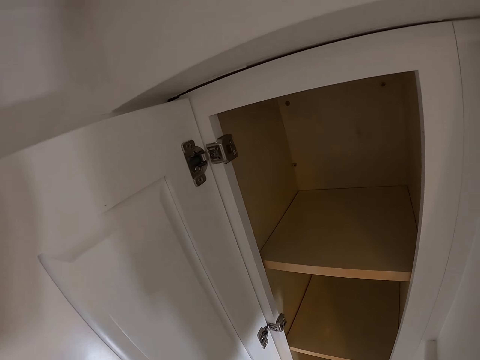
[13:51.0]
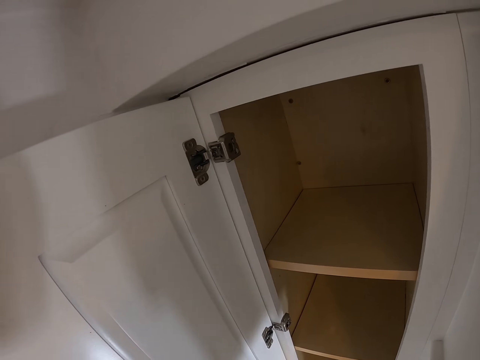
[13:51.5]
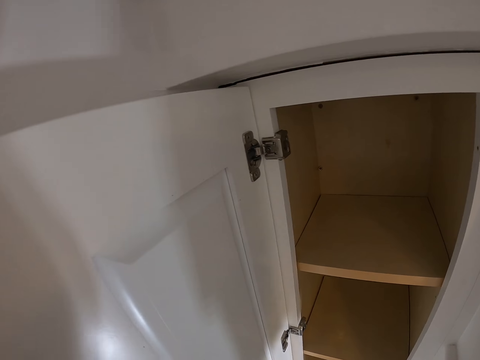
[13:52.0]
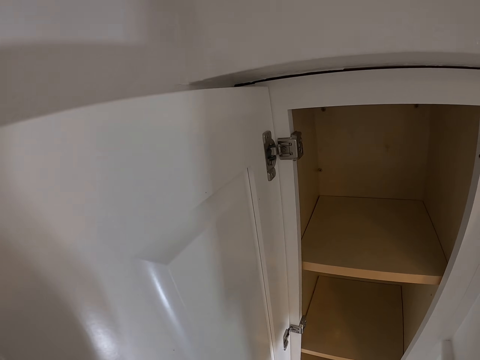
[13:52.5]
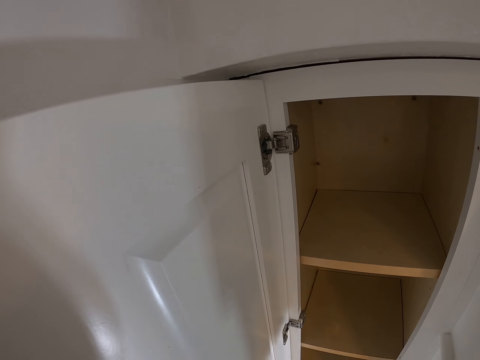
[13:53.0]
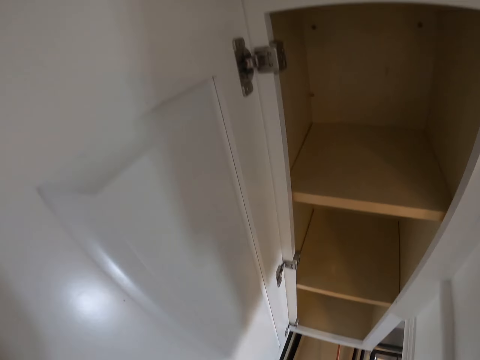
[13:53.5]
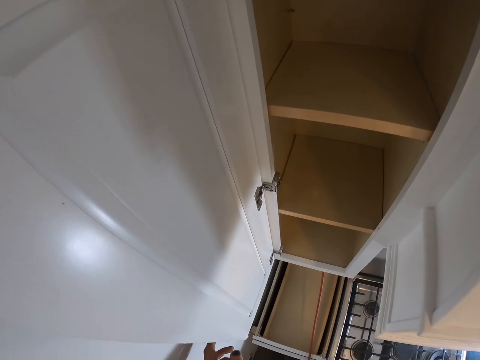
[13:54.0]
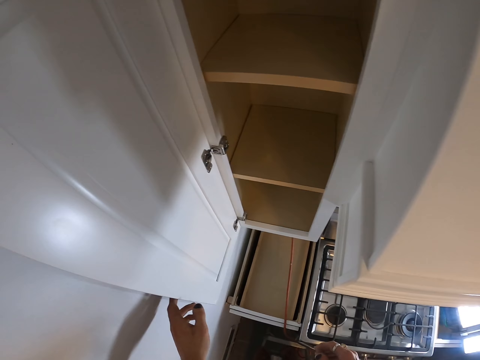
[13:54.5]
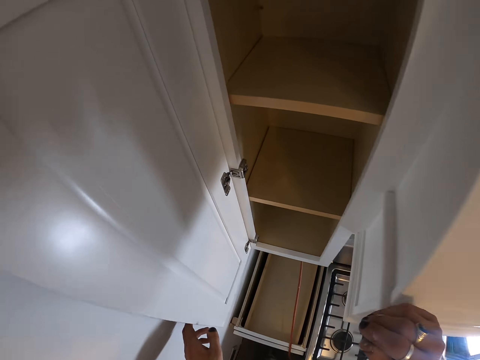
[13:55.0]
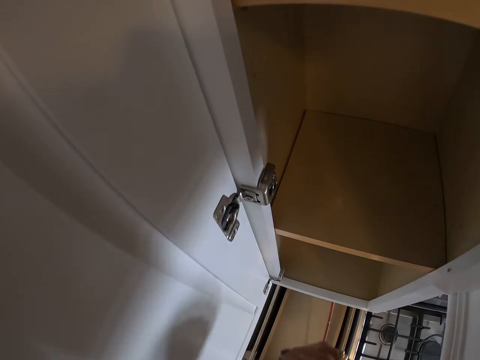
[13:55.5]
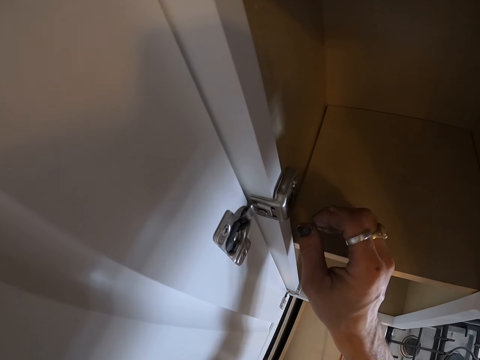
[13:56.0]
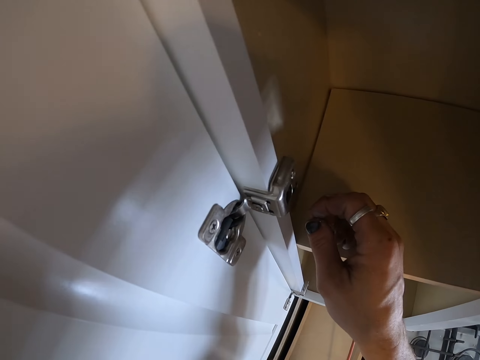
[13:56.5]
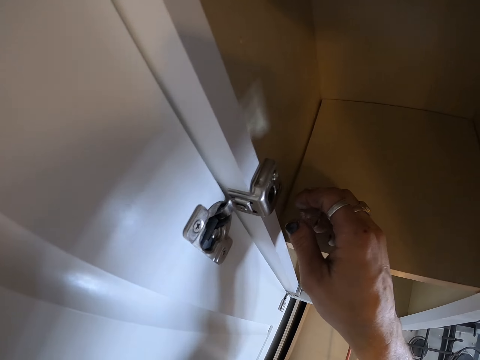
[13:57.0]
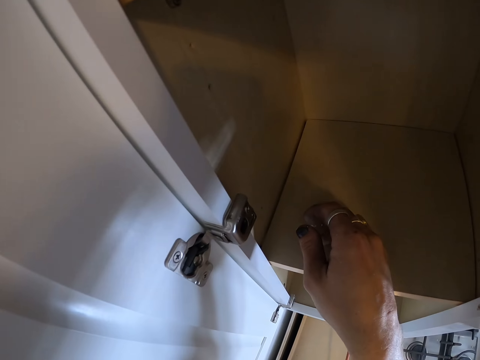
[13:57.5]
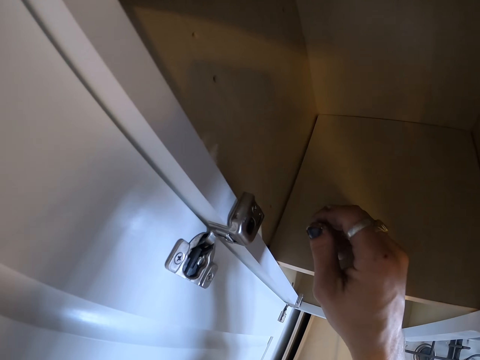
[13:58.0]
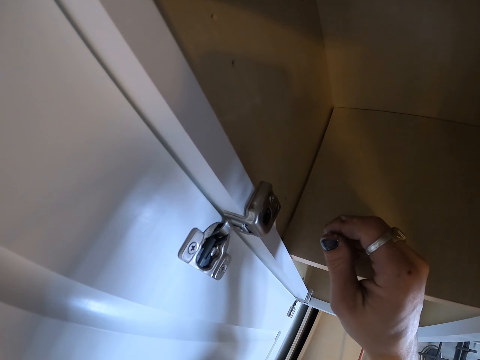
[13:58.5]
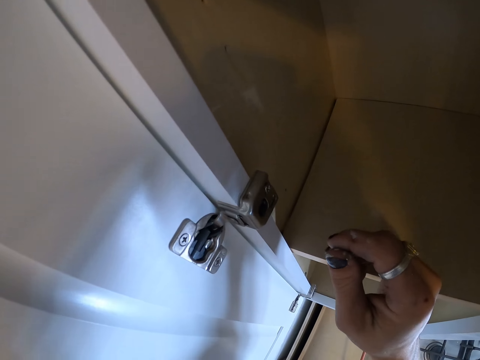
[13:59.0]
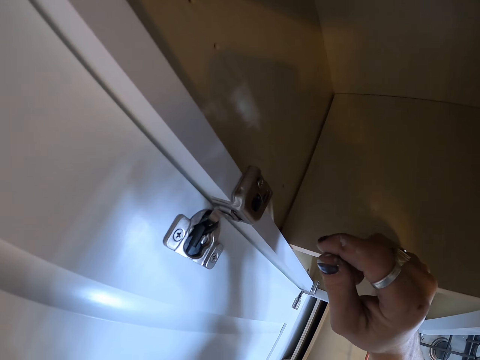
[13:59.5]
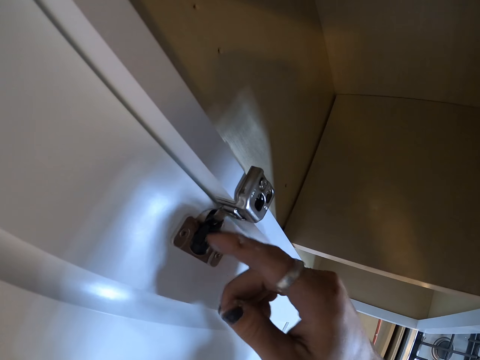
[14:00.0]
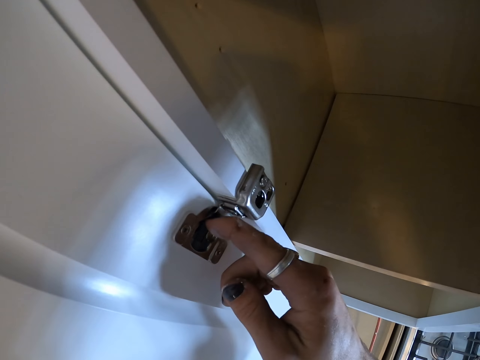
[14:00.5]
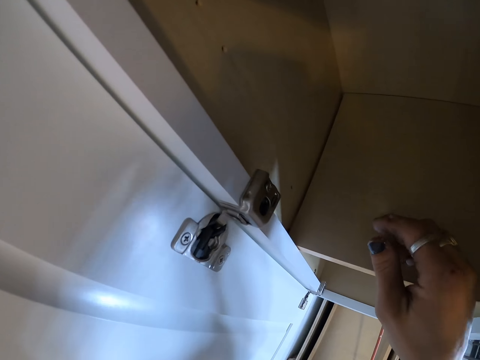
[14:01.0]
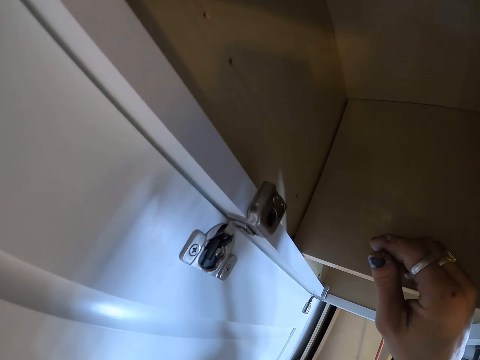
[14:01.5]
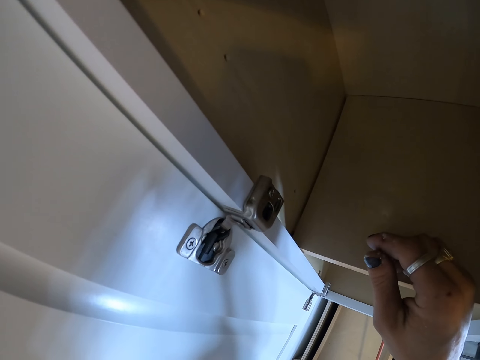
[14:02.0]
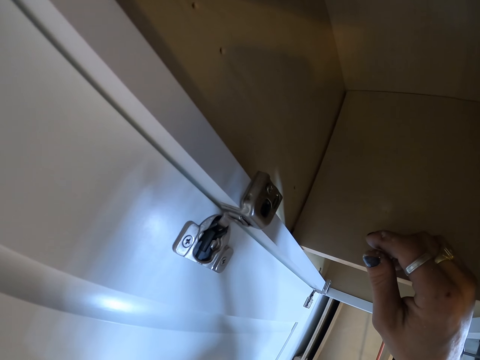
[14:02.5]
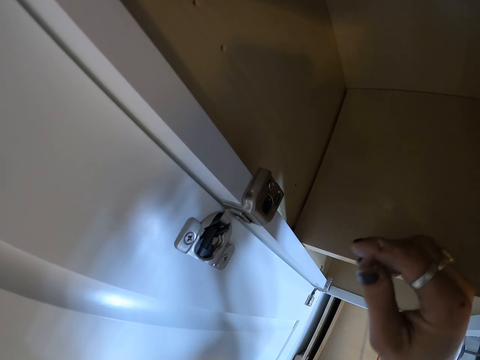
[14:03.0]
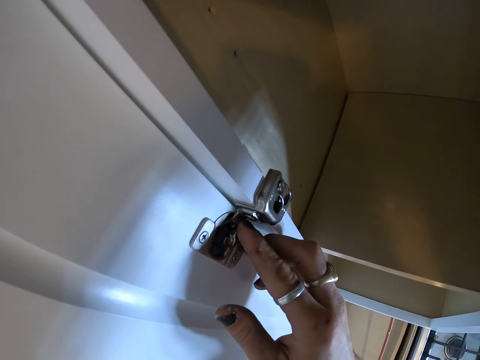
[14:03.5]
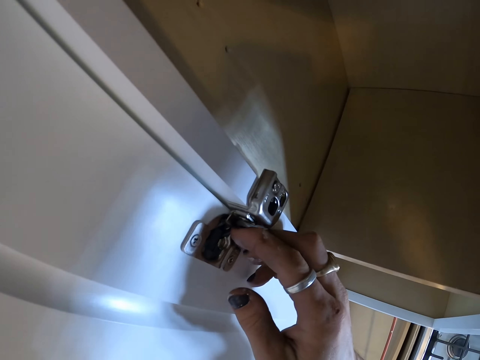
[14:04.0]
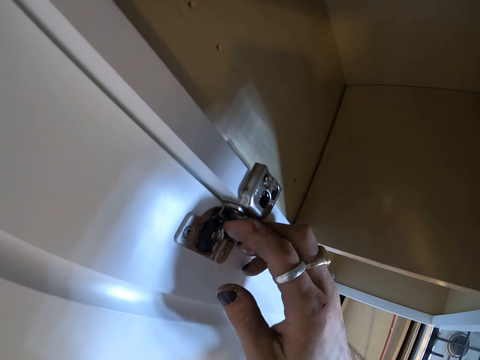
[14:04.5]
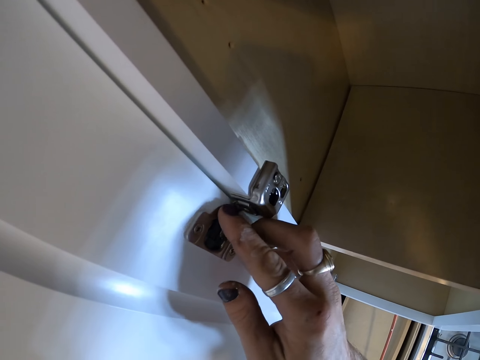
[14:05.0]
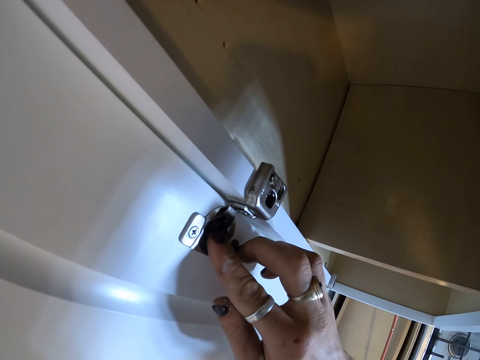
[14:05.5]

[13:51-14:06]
The camera wearer touches a cabinet swing latch.

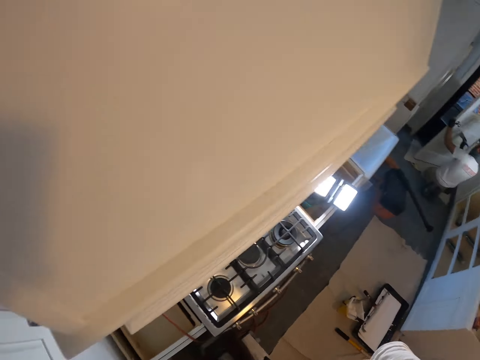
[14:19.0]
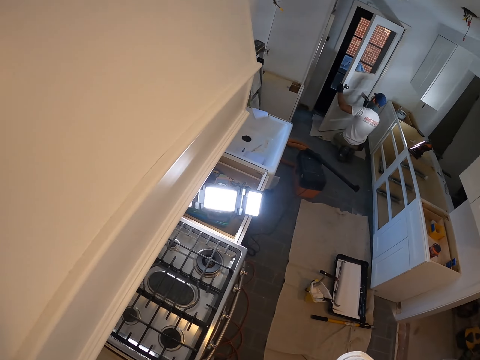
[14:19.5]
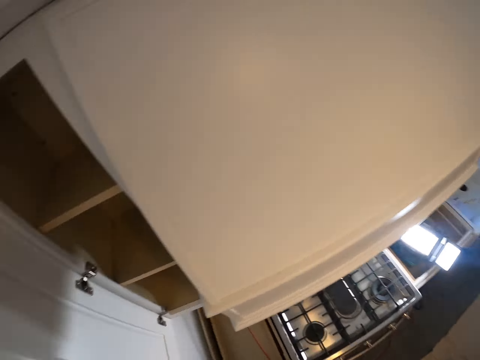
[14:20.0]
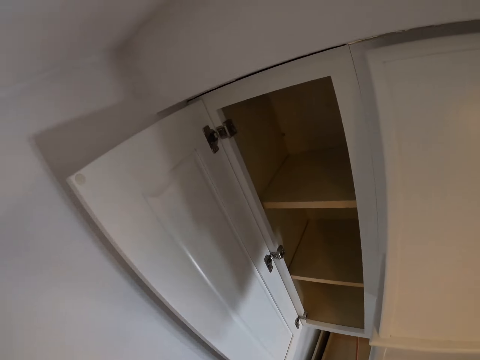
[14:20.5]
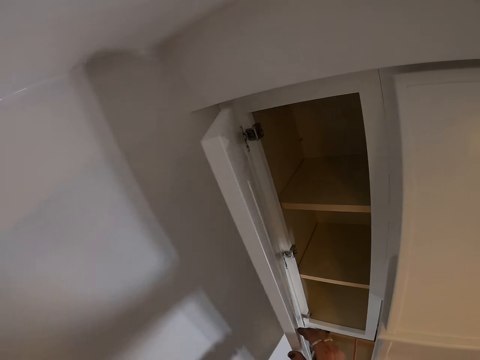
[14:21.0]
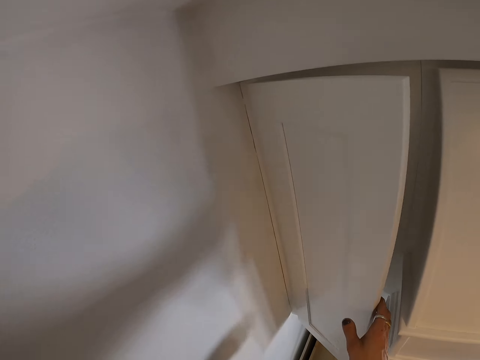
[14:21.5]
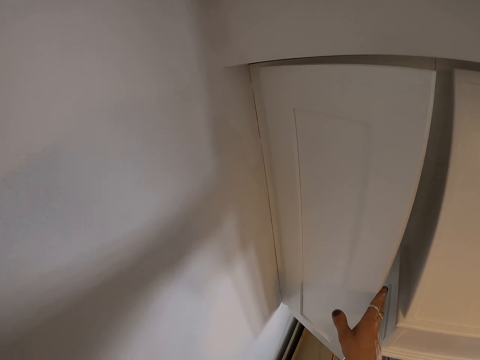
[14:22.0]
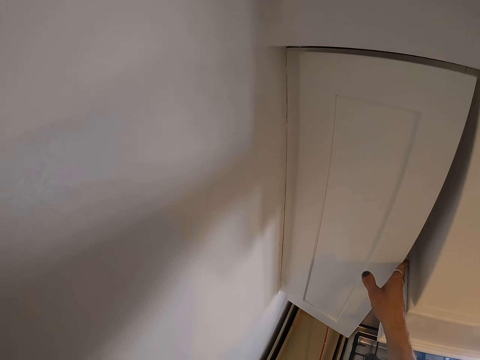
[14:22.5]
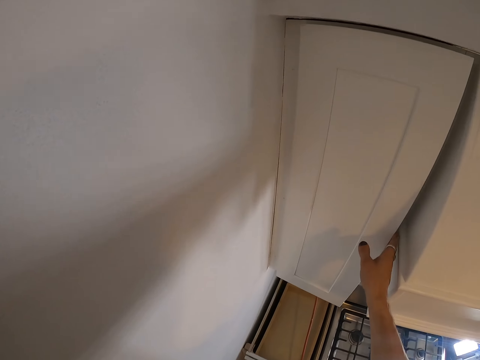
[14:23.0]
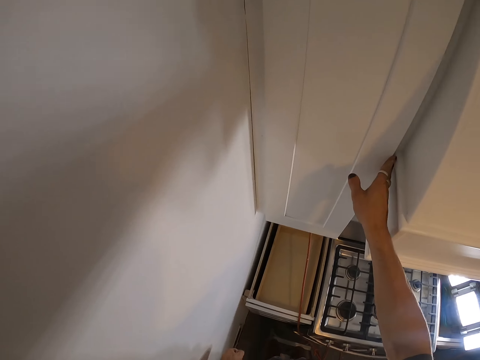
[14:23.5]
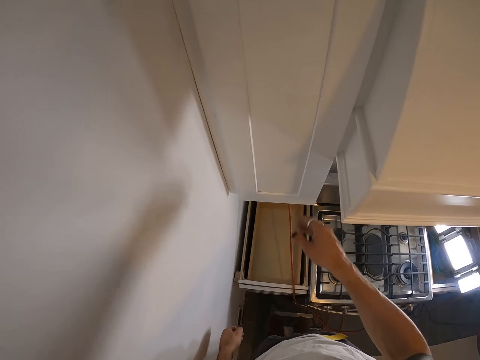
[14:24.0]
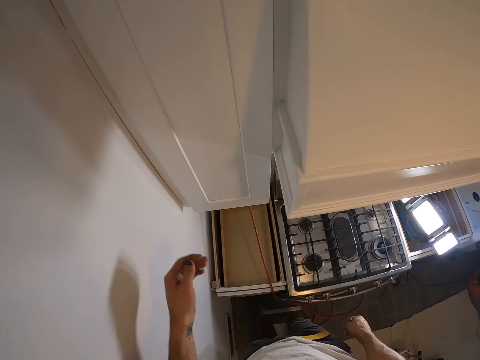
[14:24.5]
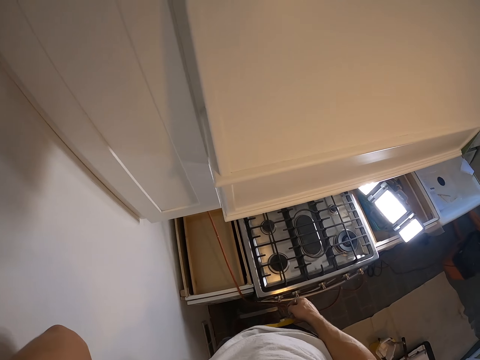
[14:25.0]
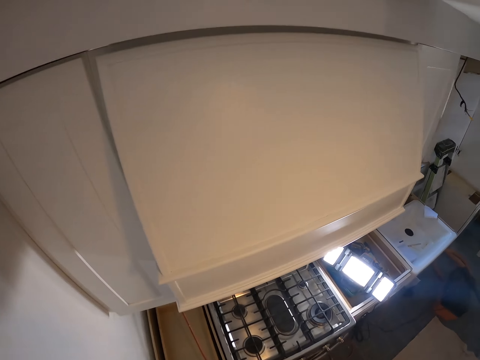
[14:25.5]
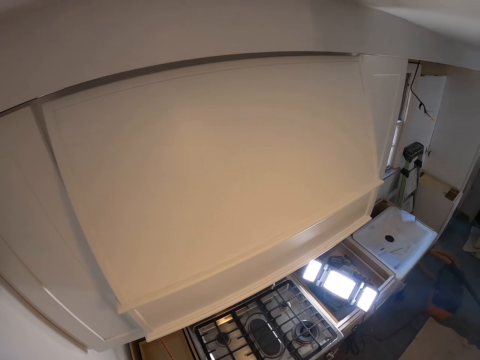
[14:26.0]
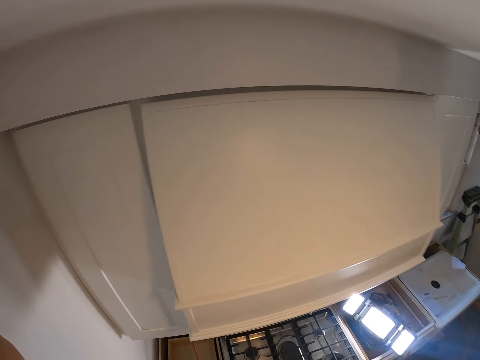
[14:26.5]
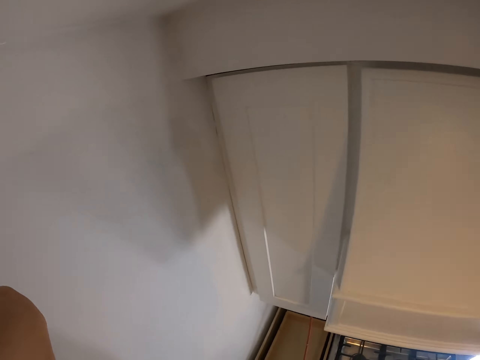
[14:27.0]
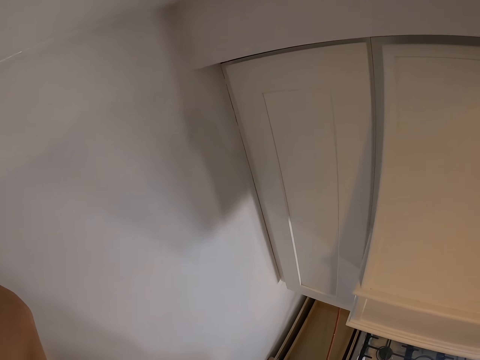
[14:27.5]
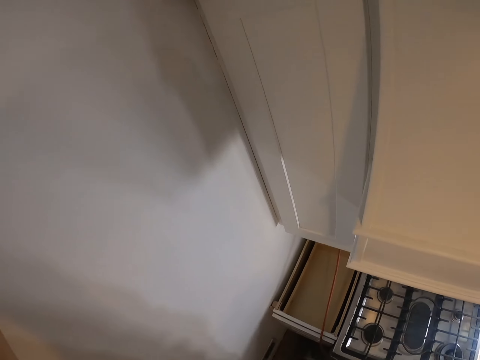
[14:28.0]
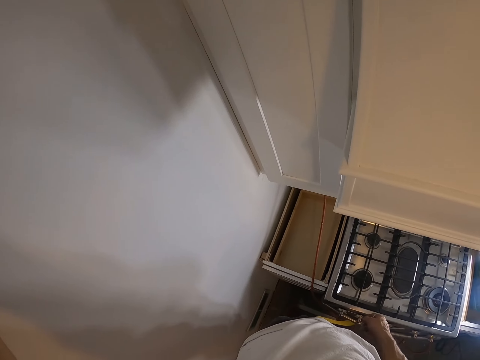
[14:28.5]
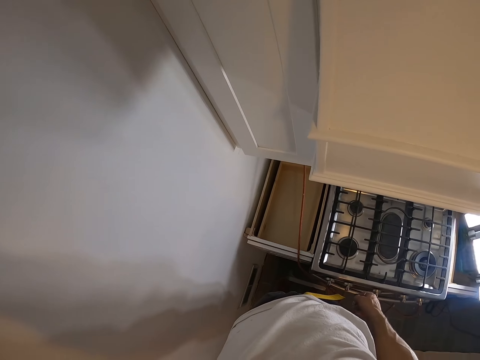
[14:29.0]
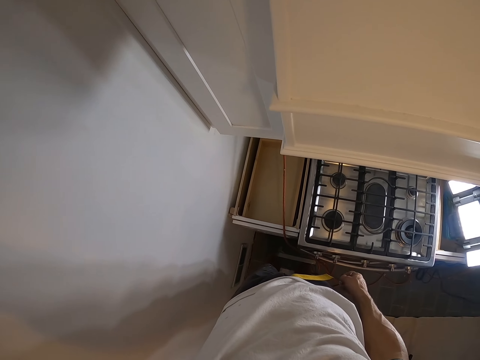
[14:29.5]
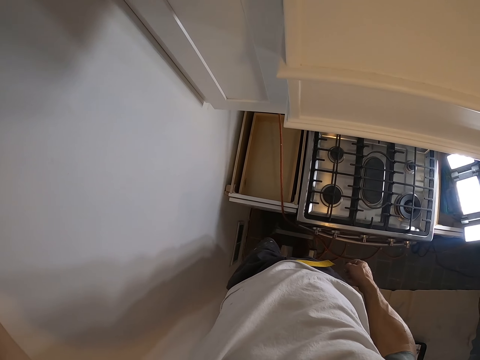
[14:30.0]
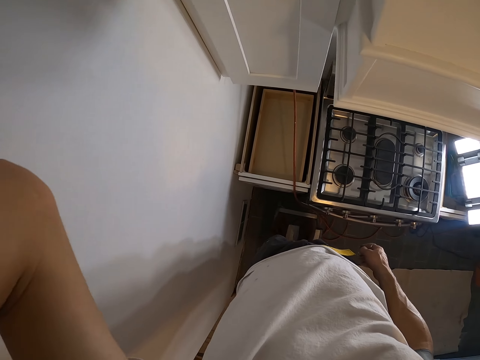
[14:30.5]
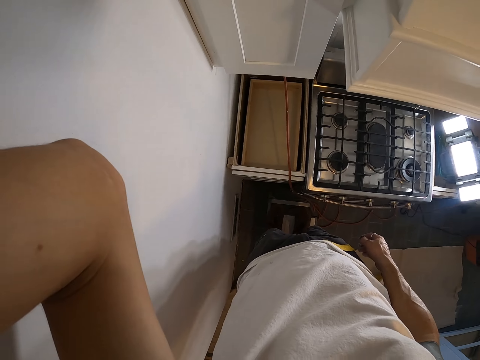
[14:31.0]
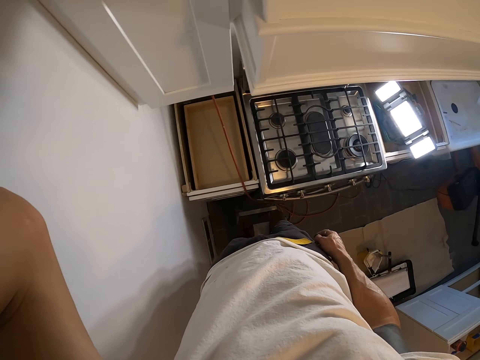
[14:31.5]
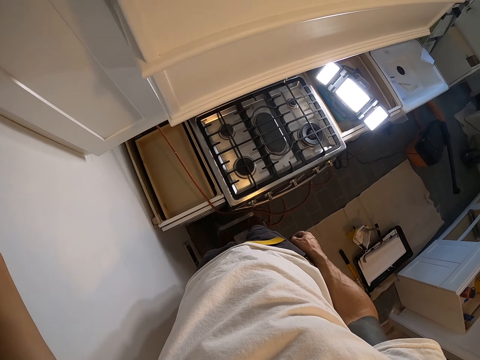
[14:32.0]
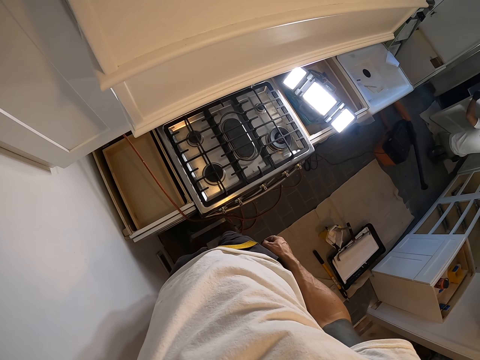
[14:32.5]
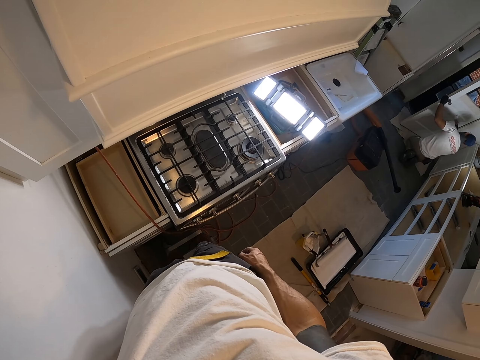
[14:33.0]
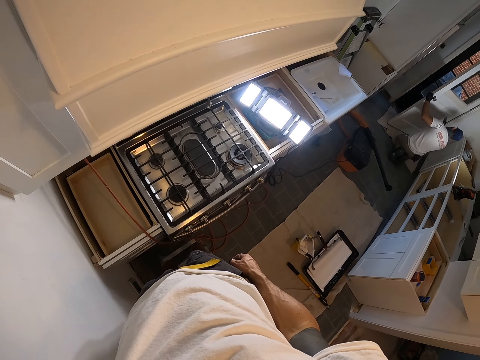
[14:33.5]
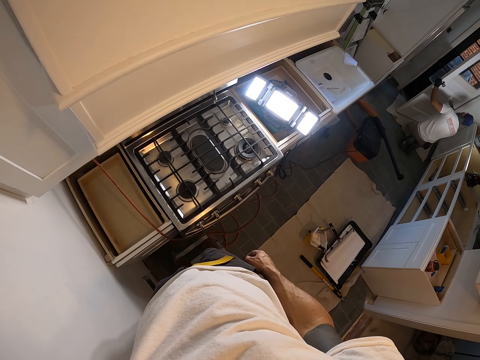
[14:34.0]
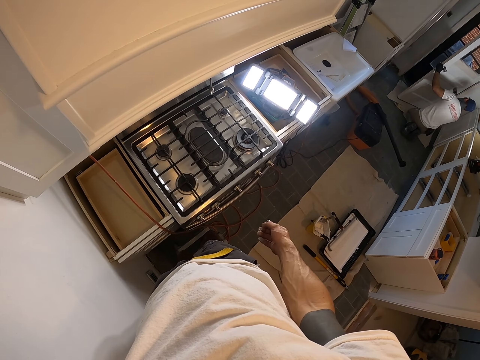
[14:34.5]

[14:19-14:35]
The camera wearer closes the cabinet door. They touch something.
